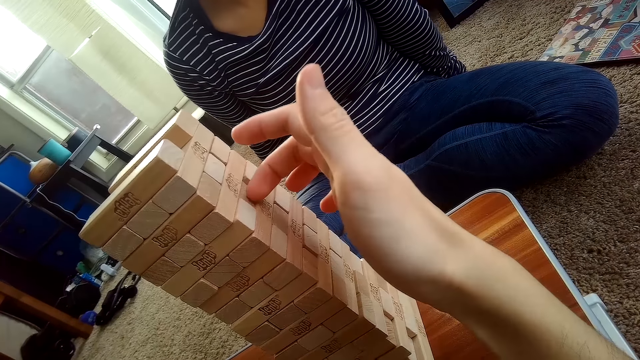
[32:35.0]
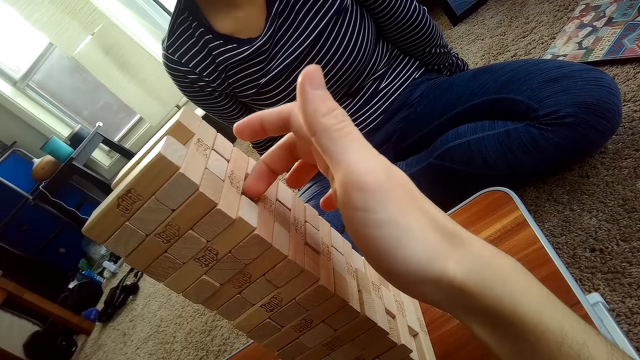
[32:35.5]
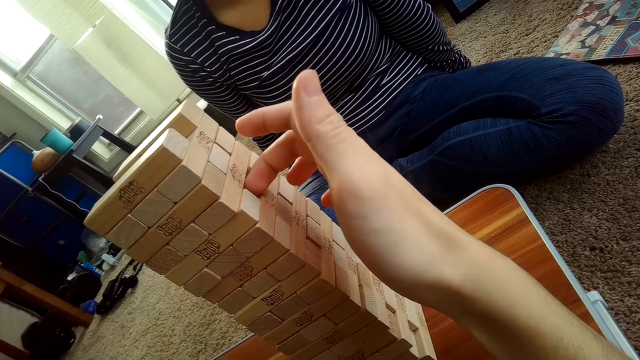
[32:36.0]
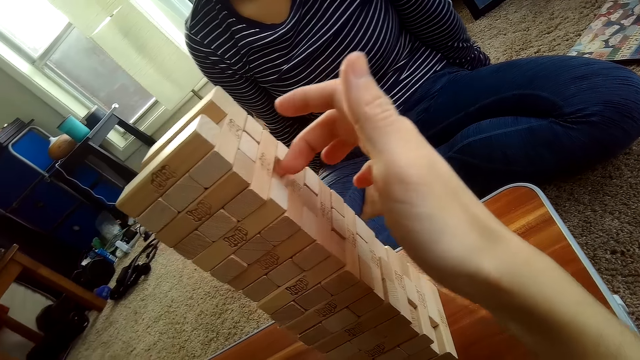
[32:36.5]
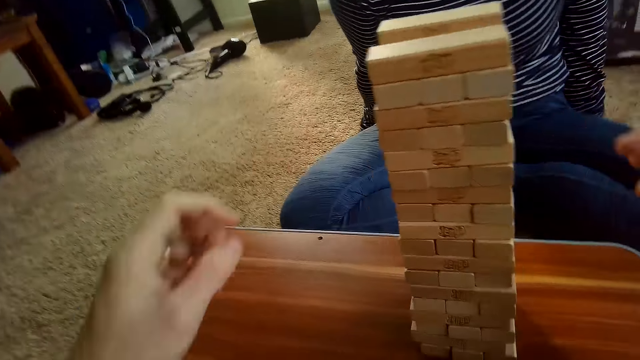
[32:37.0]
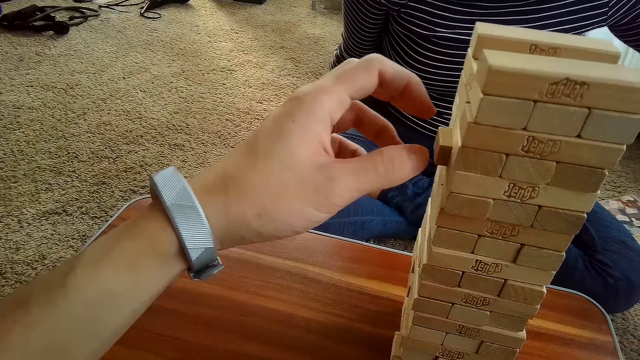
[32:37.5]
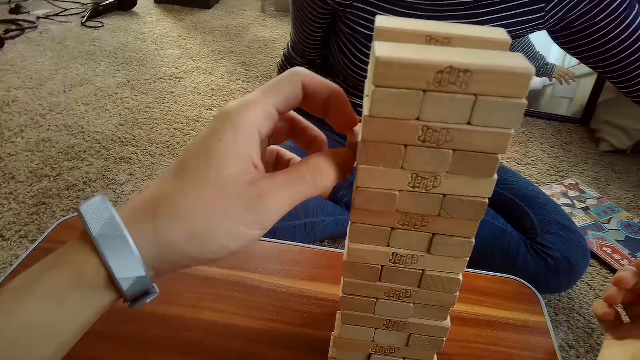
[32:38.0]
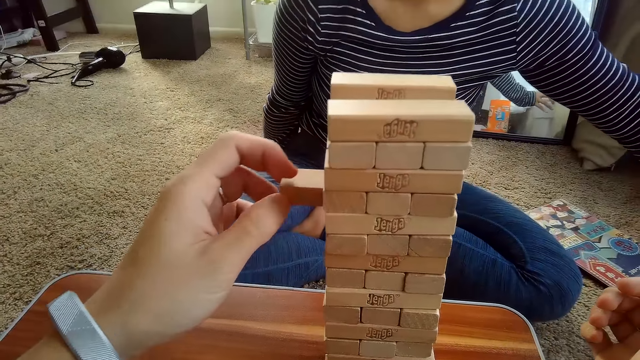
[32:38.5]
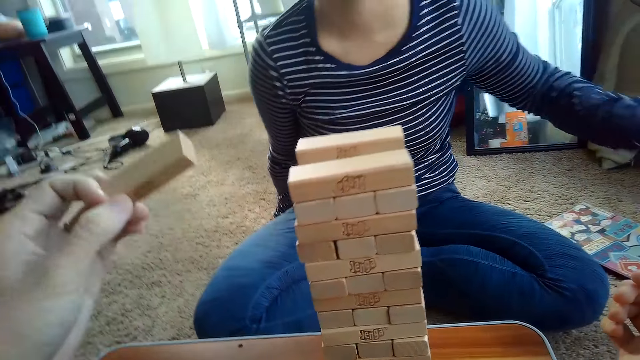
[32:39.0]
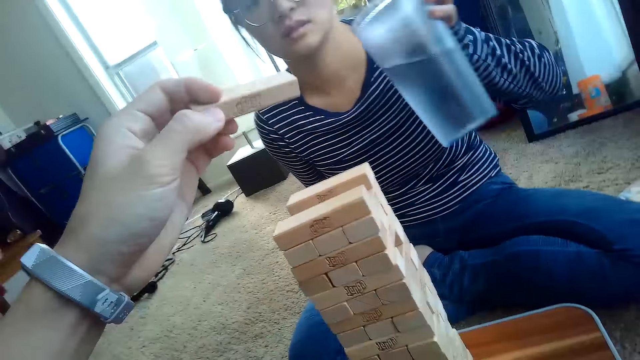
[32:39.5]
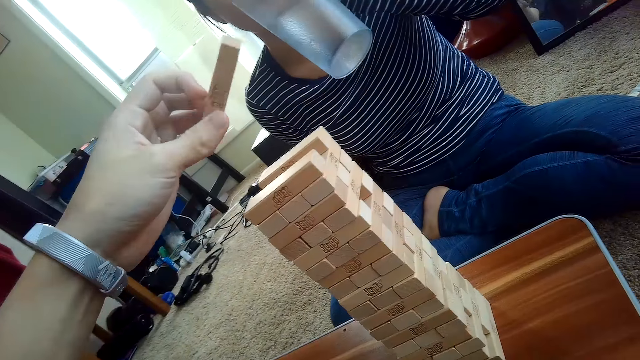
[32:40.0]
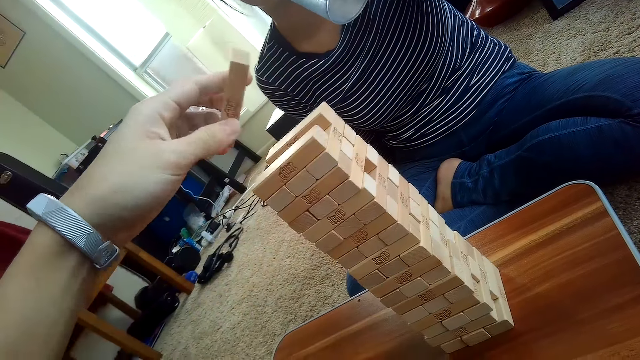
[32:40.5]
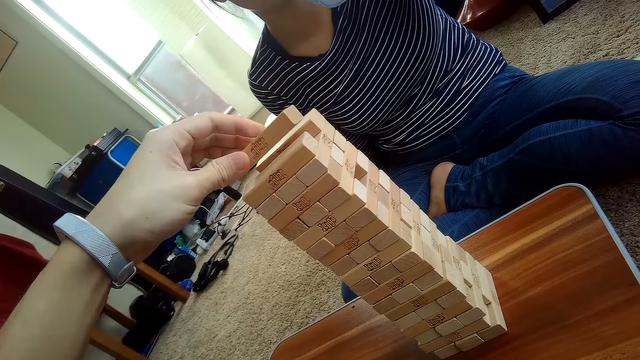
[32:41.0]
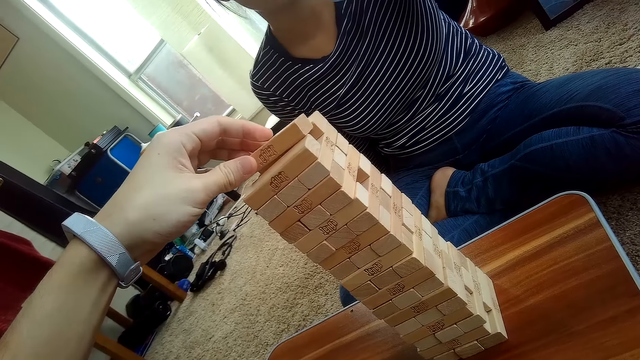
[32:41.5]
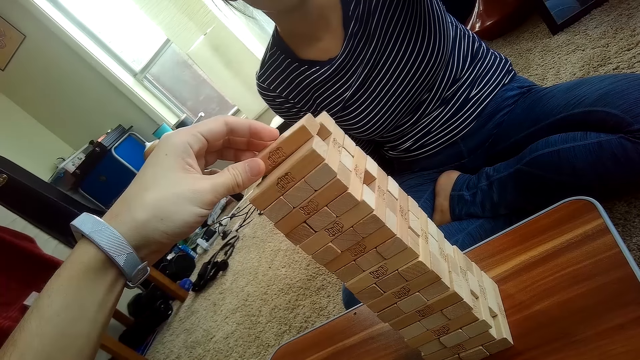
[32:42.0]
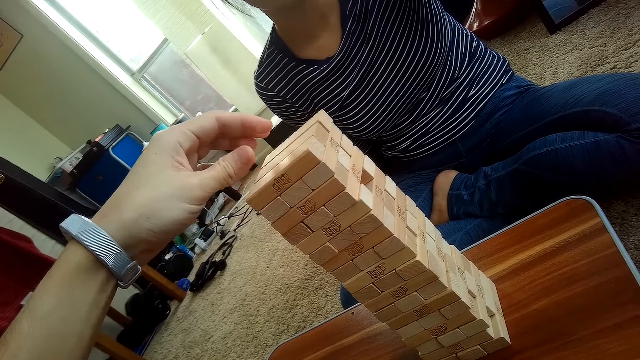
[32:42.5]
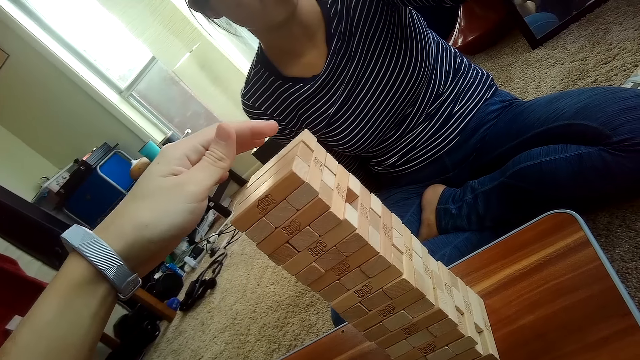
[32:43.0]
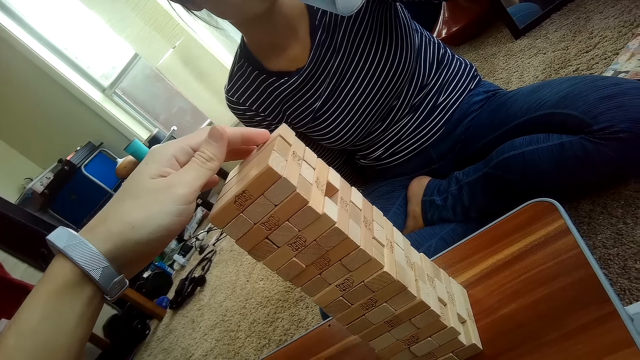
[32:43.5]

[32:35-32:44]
The camera wearer removes a jenga block from the pile of jenga blocks on the table with his right hand. He presses the block. A woman picks up a glass of water from the floor with her left hand. The woman raises the glass of water to her mouth with her left hand and drinks water. The camera wearer places the jenga block on top of the pile of jenga blocks on the table with his left hand.

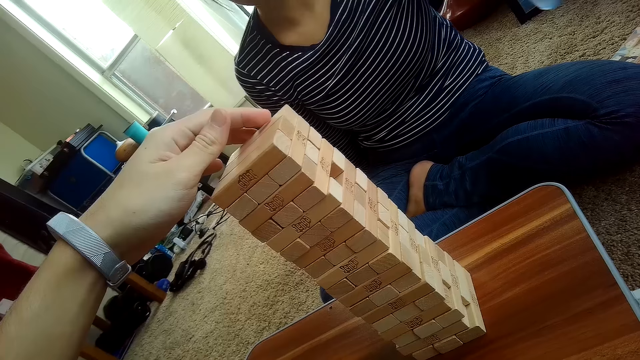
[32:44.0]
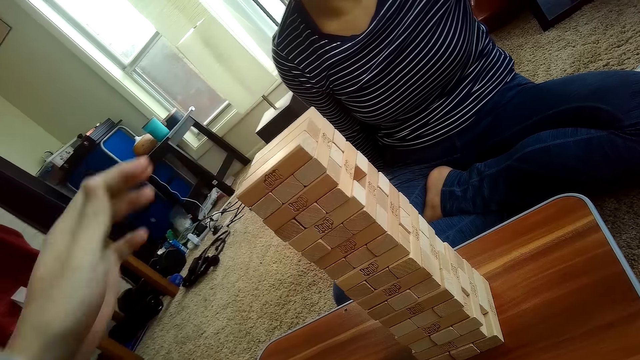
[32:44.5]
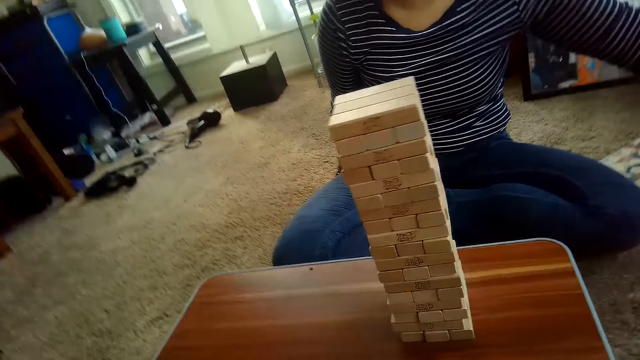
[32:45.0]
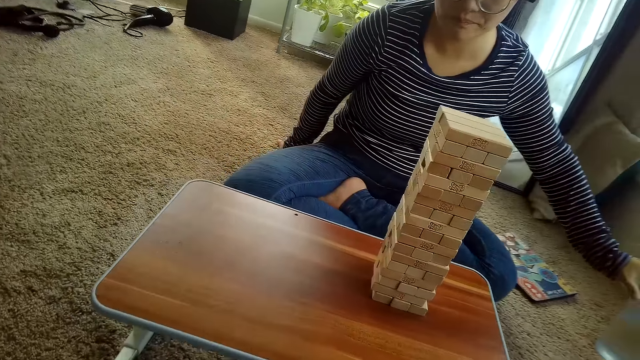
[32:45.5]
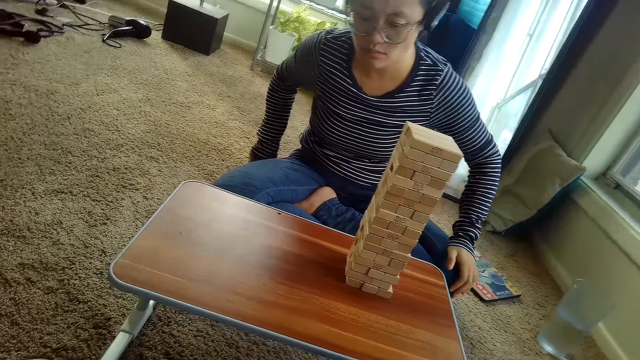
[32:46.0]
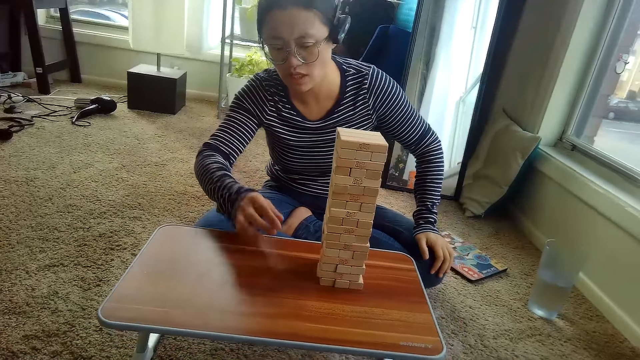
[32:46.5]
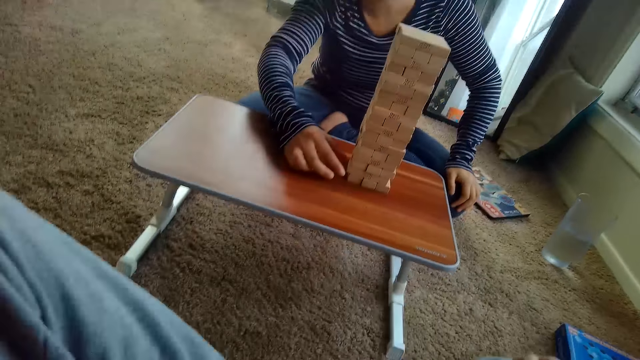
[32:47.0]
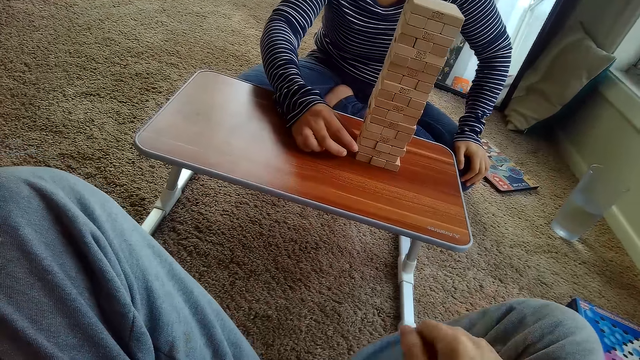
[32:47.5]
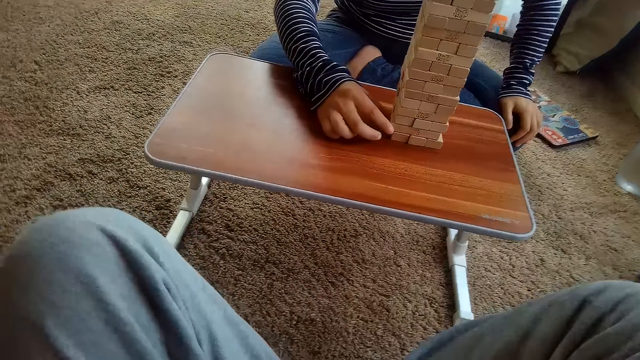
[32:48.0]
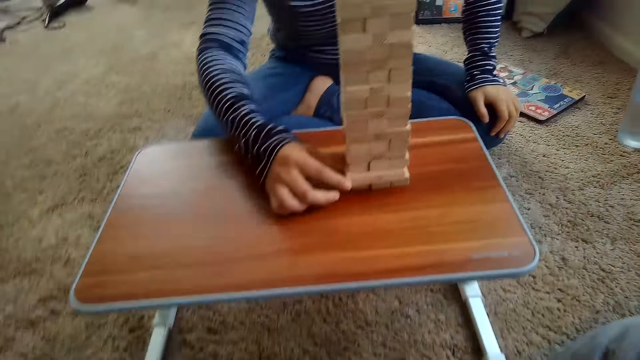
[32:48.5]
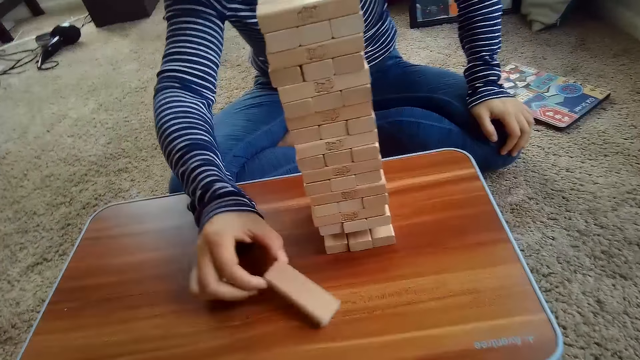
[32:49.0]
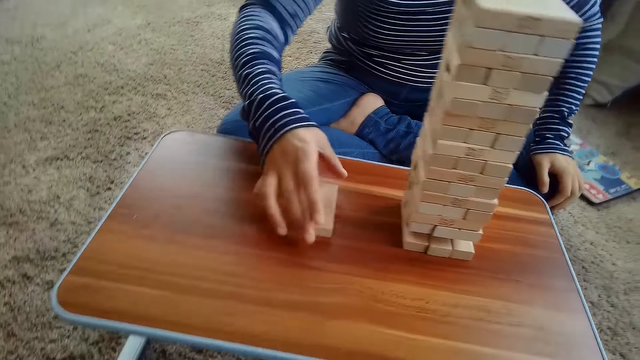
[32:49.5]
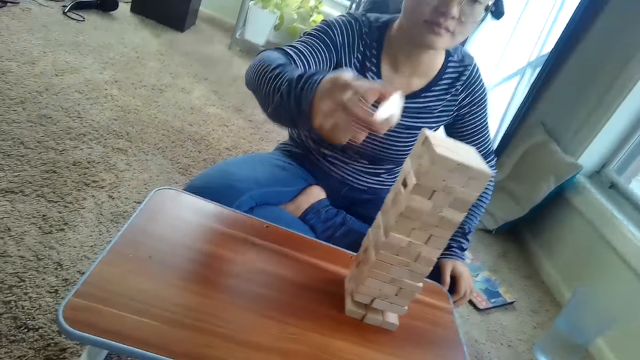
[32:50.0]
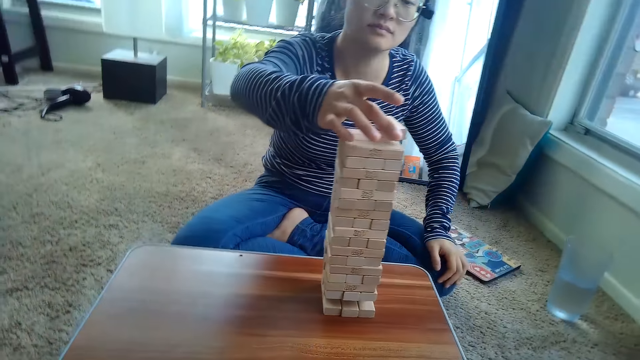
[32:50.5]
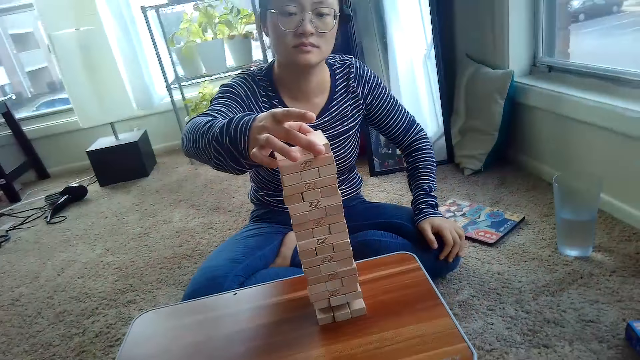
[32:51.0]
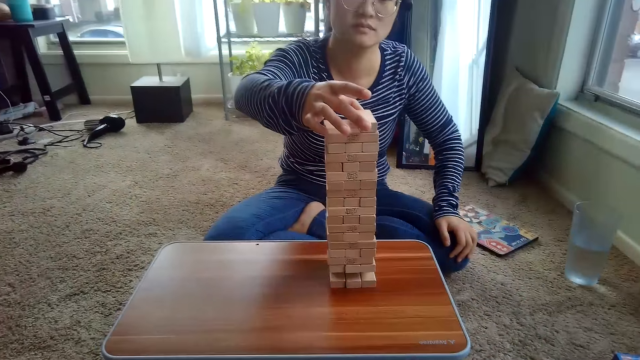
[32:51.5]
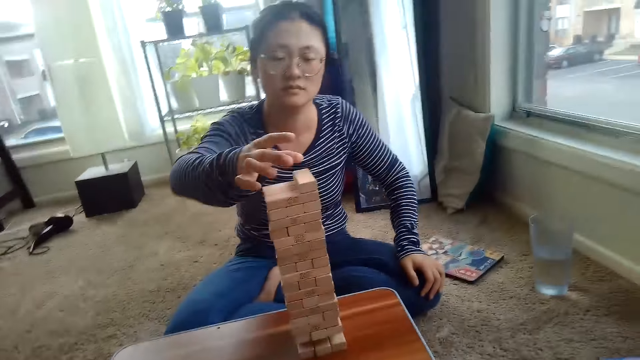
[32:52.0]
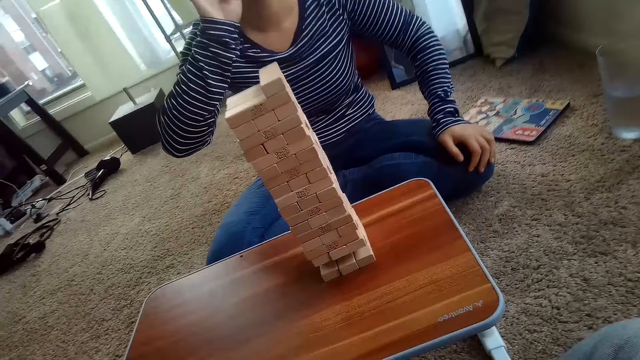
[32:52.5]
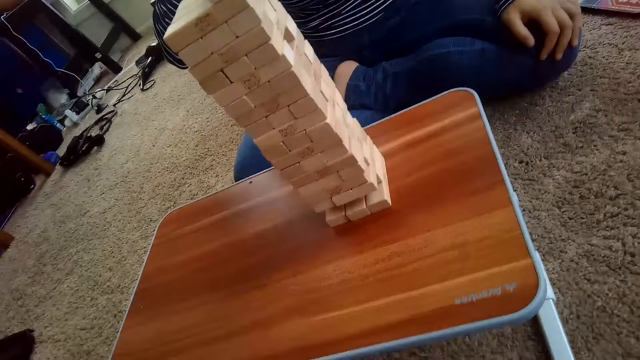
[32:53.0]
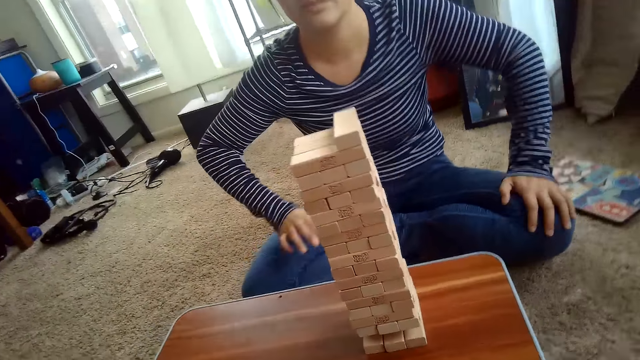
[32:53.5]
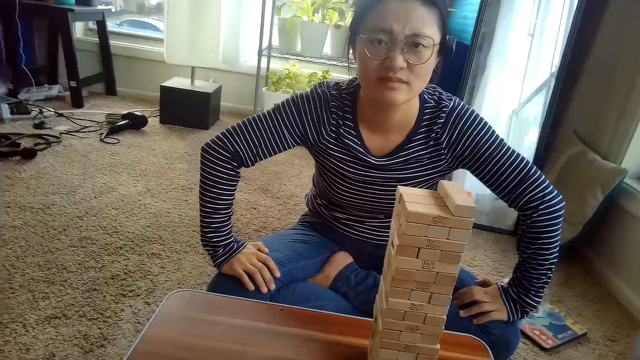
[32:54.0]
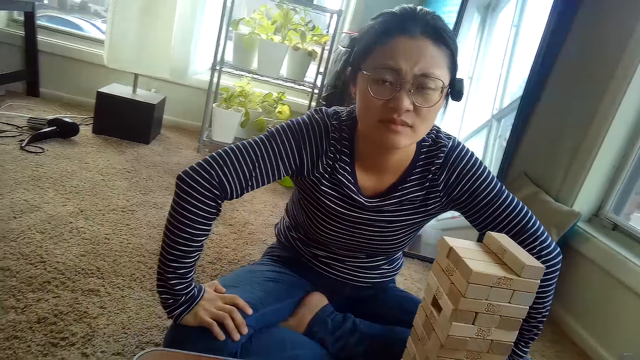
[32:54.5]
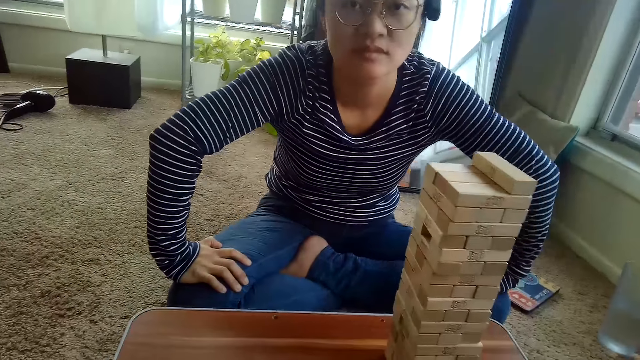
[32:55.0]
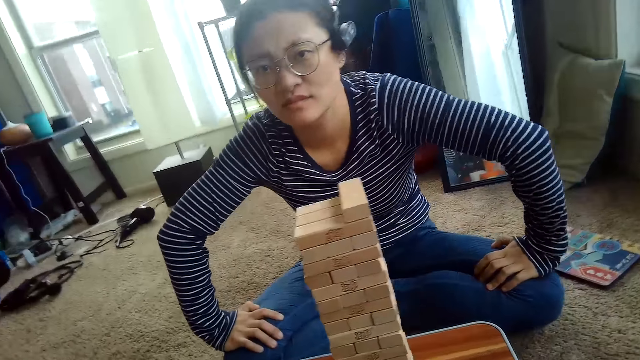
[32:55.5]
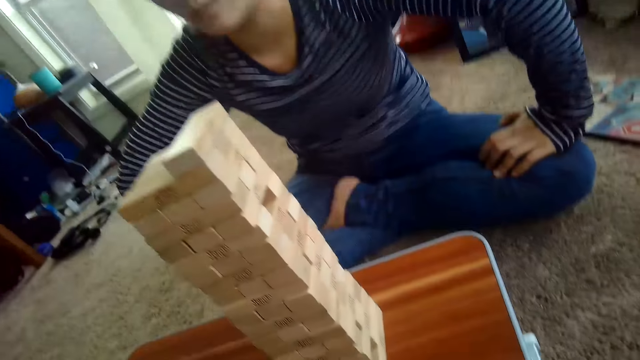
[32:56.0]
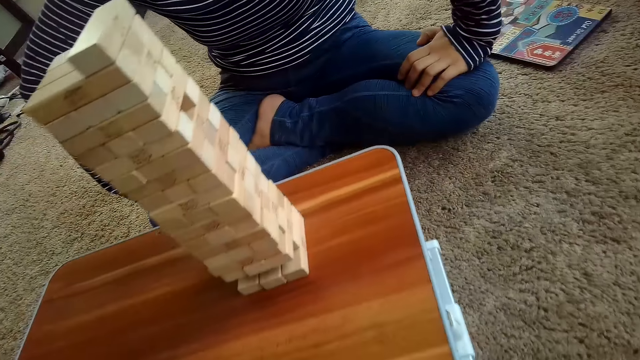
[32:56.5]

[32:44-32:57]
The woman drops the glass of water on the floor with her left hand. The woman removes a jenga block from the pile of jenga blocks on the table with her right hand. The woman places the jenga block on top of the pile of jenga blocks on the table with her right hand. The woman raises her right hand to her face and drops her right hand.
